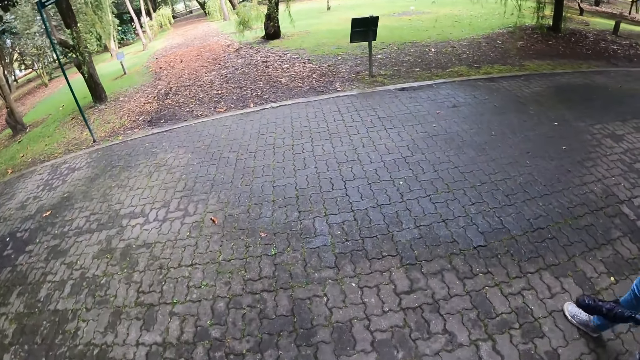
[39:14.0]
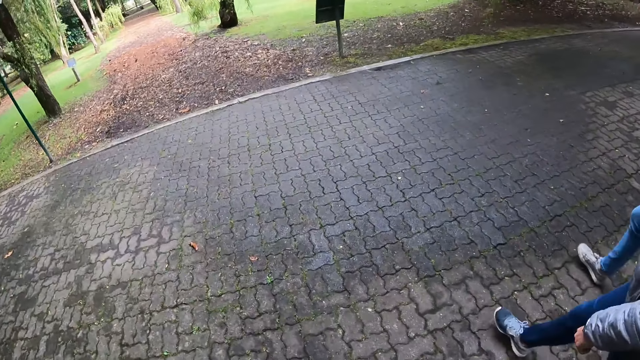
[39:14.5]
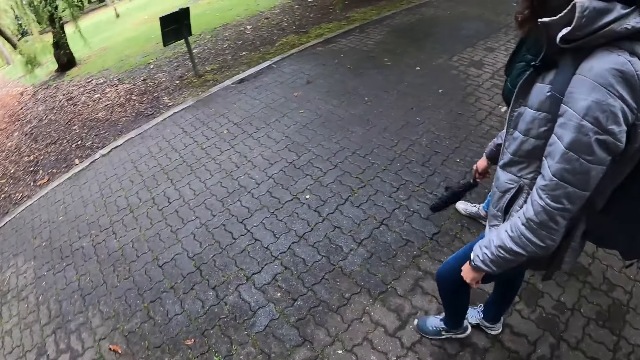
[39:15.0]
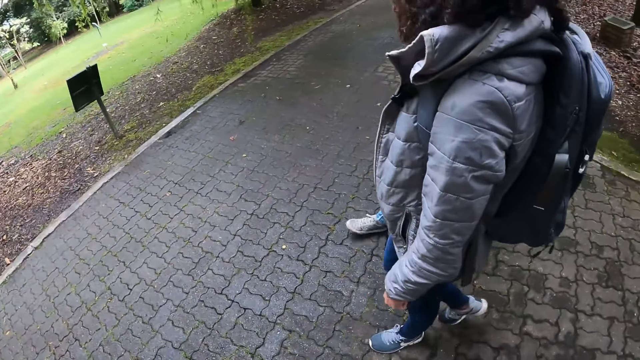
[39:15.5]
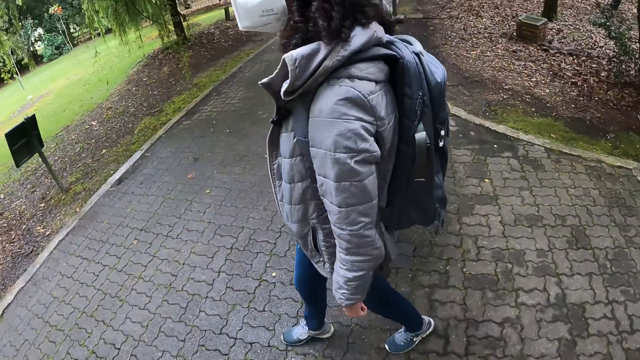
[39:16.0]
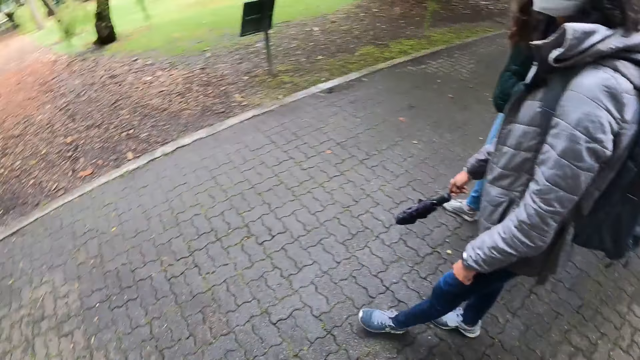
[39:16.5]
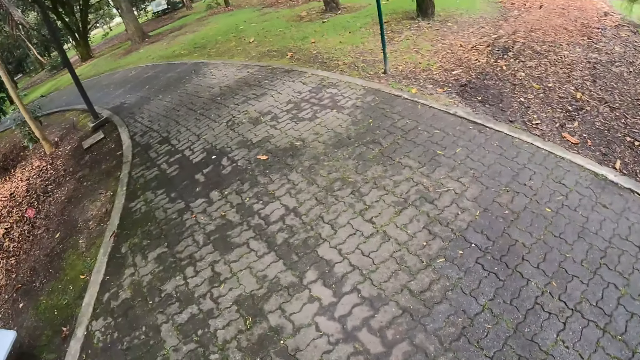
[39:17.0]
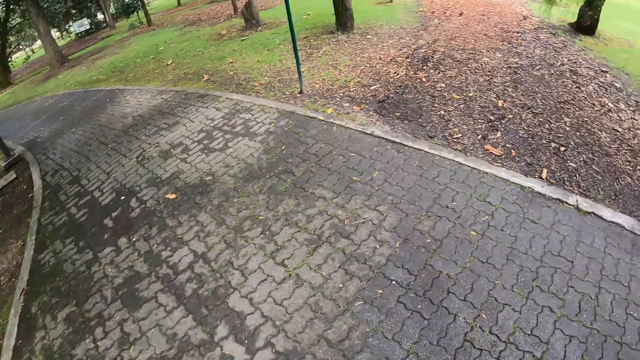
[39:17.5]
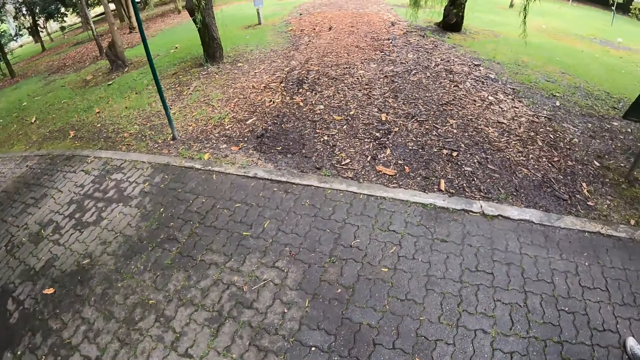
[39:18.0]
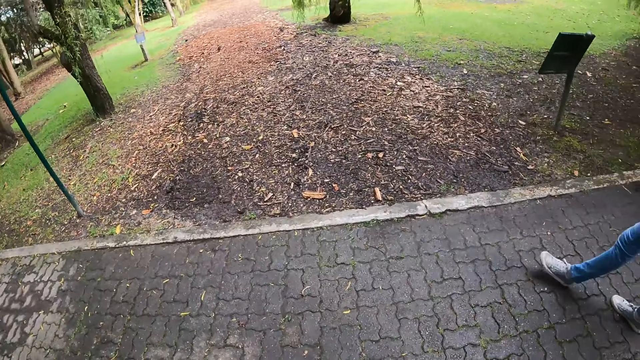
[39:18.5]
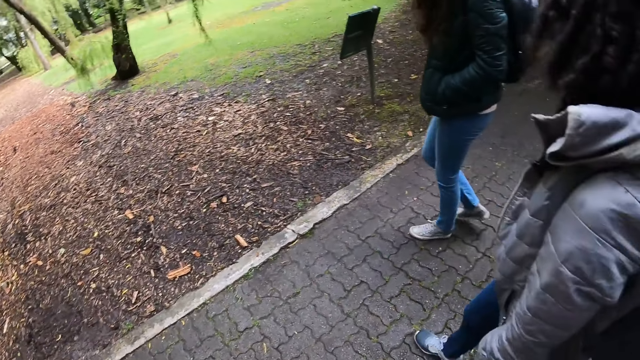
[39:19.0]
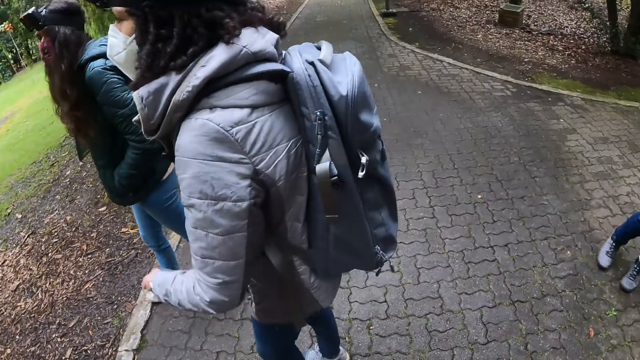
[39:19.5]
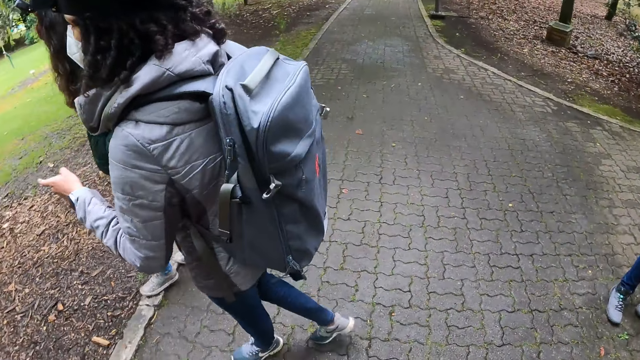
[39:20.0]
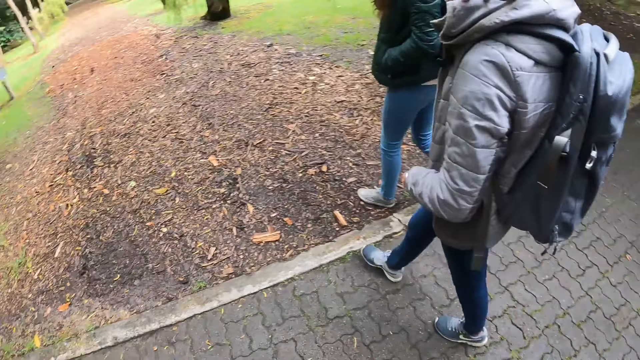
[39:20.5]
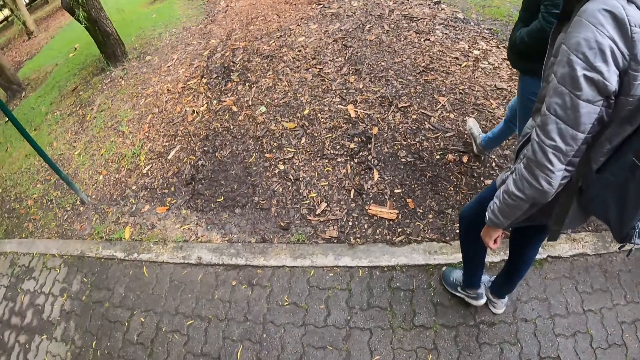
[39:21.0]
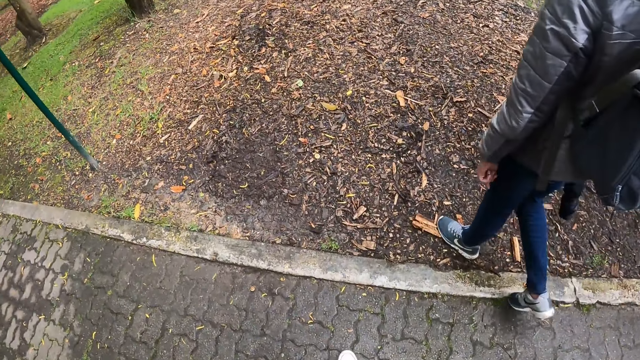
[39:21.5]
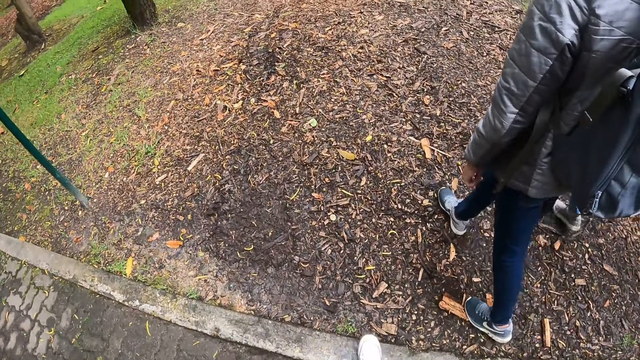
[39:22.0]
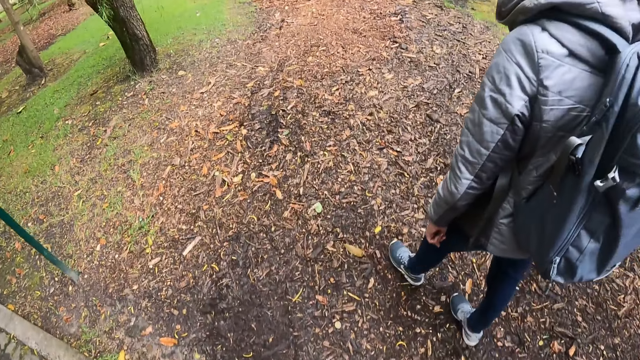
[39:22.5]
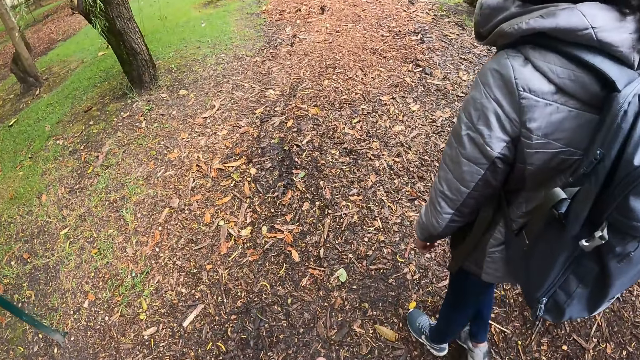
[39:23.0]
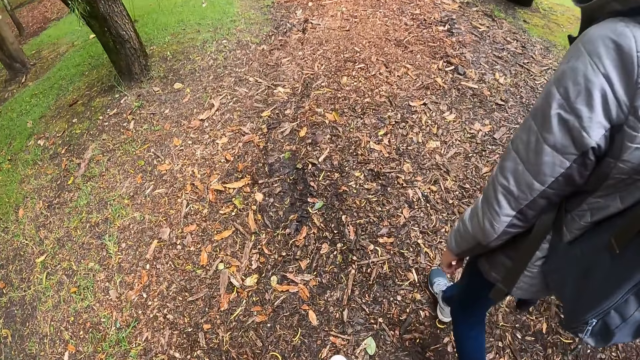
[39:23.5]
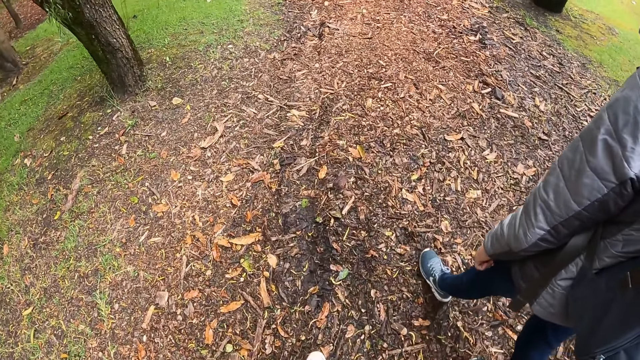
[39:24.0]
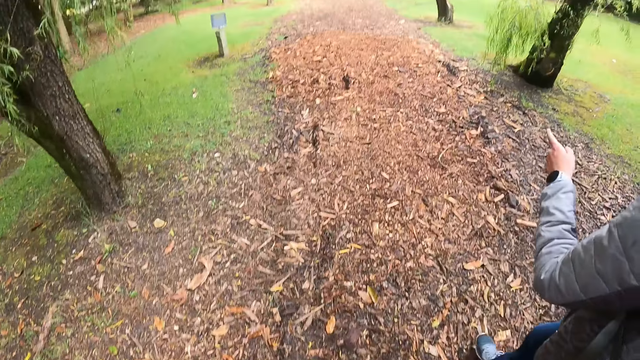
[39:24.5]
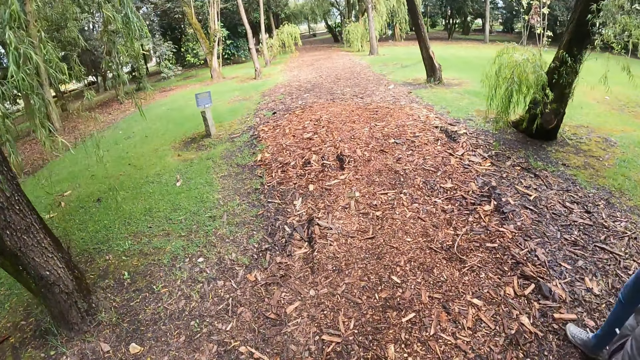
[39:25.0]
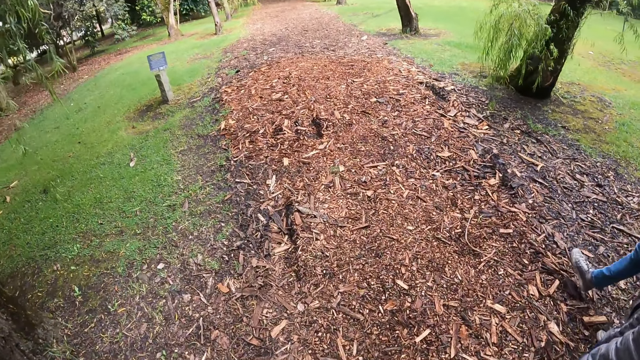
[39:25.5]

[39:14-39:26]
The camera wearer looks around. They walk in the park. A person points a finger. The camera wearer walks in the park.

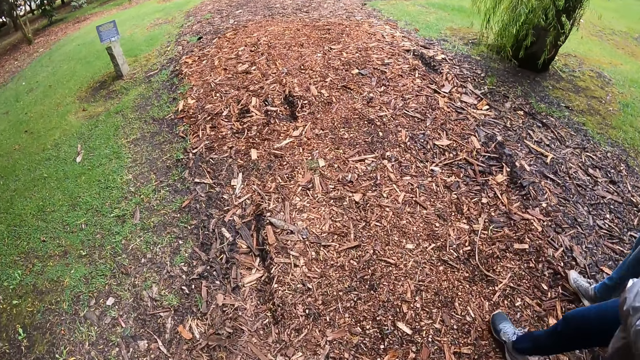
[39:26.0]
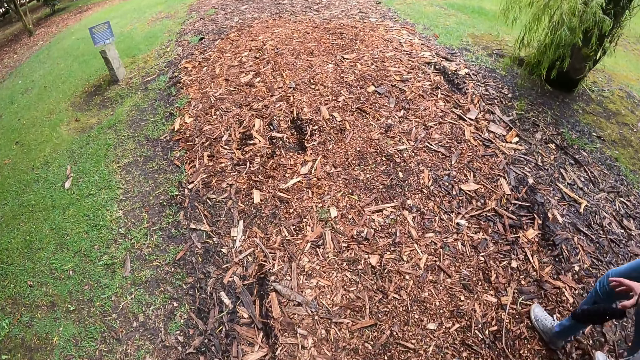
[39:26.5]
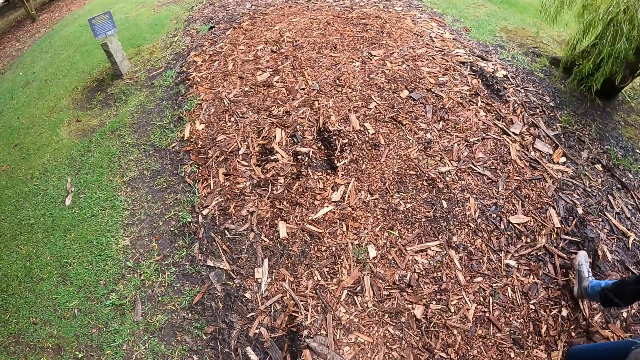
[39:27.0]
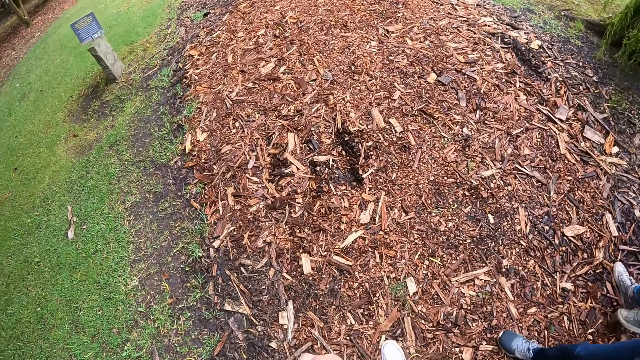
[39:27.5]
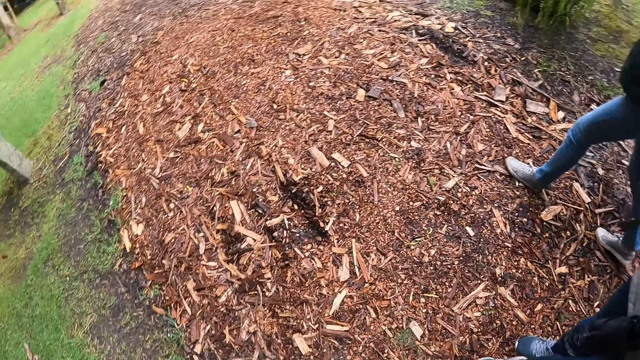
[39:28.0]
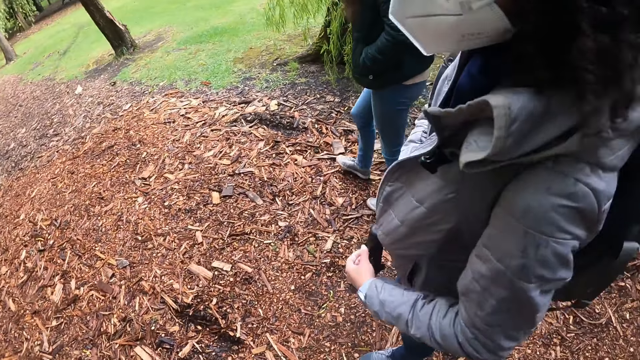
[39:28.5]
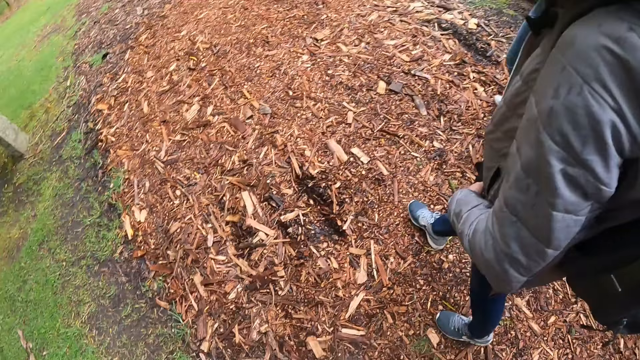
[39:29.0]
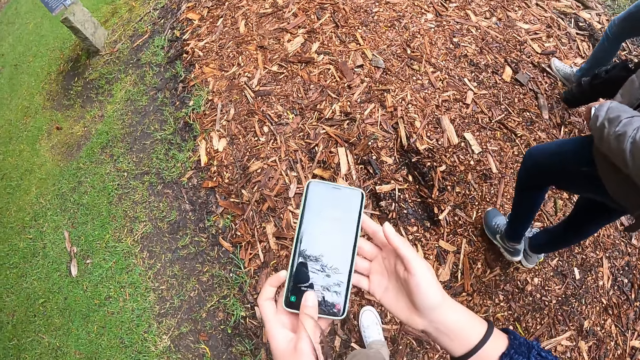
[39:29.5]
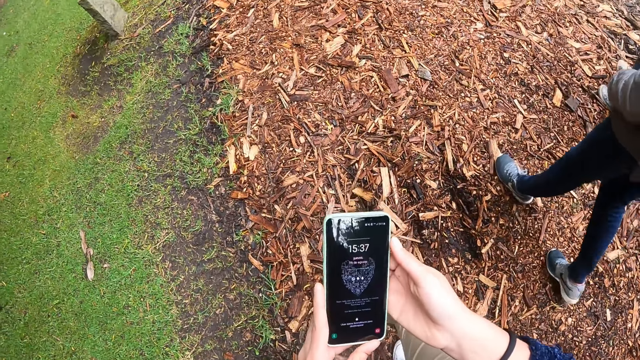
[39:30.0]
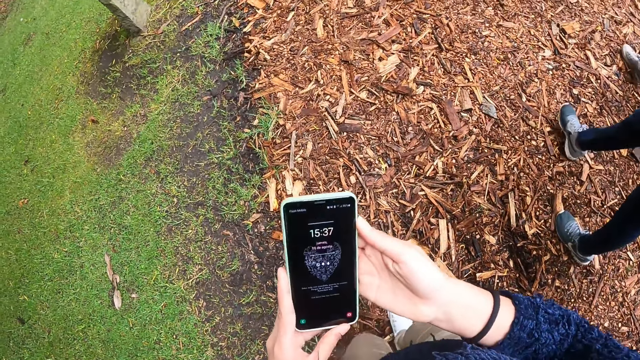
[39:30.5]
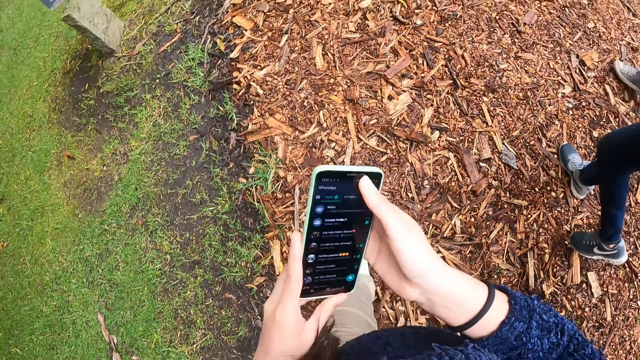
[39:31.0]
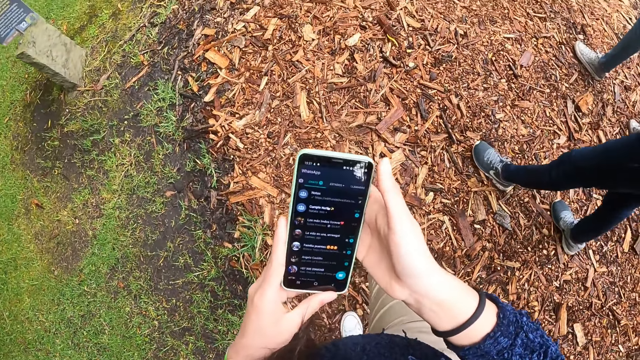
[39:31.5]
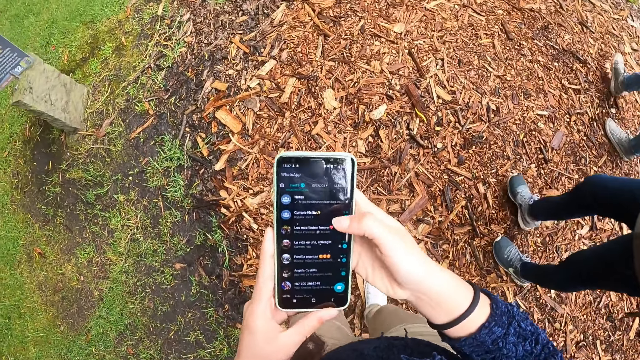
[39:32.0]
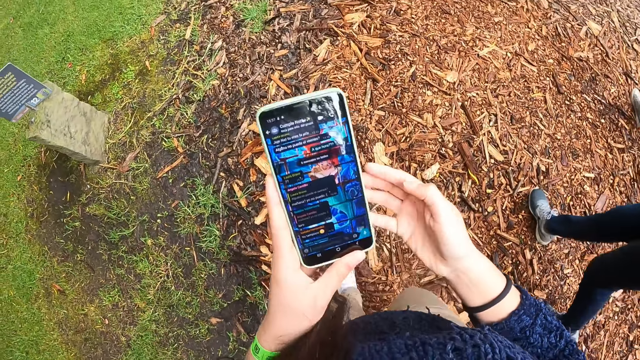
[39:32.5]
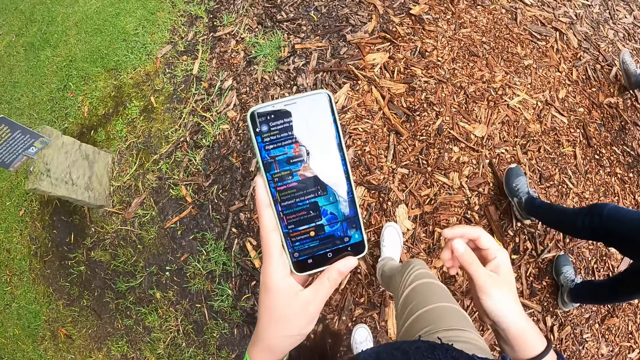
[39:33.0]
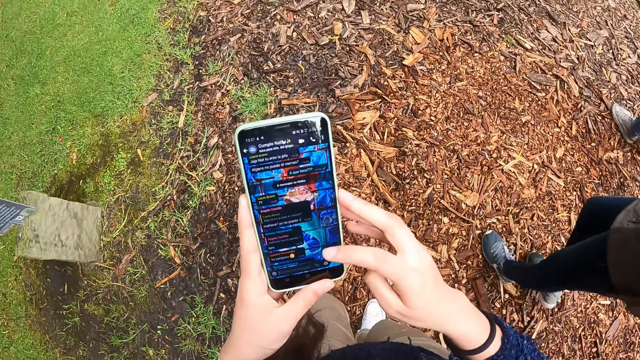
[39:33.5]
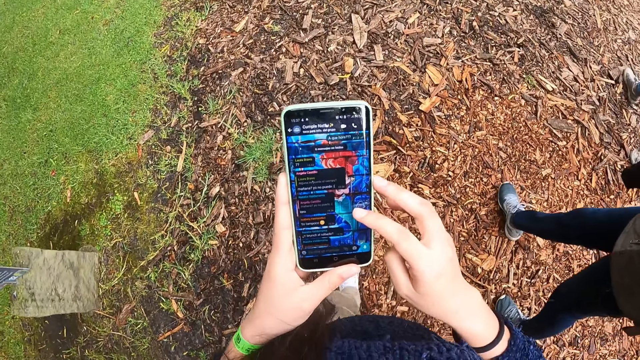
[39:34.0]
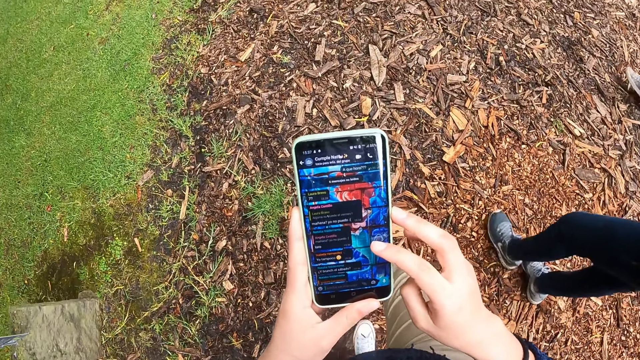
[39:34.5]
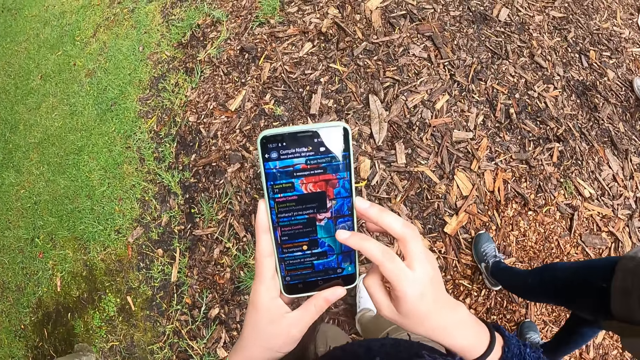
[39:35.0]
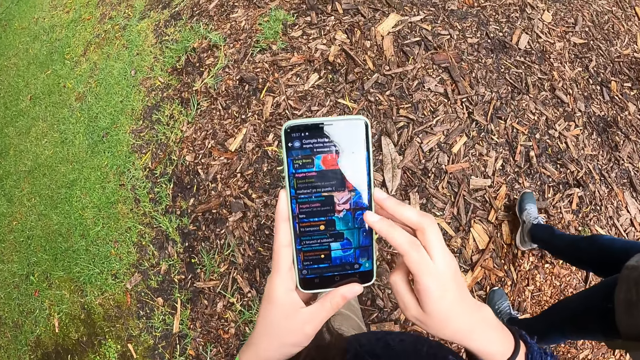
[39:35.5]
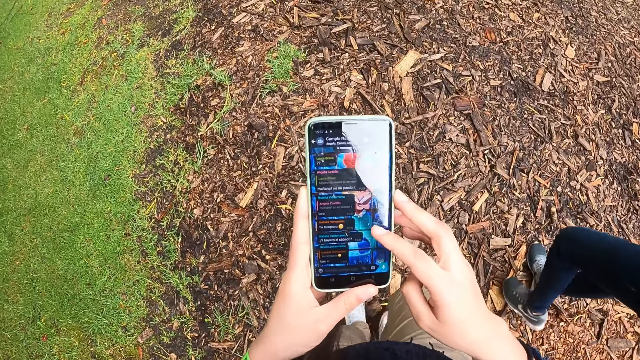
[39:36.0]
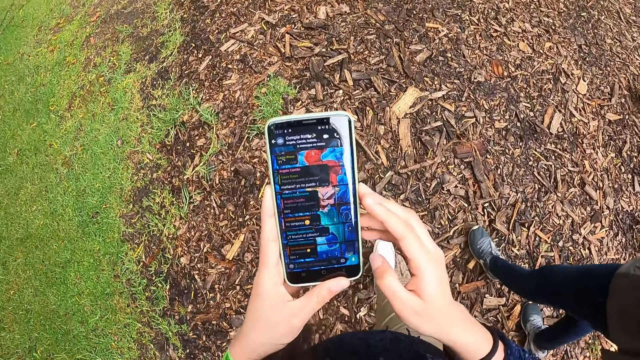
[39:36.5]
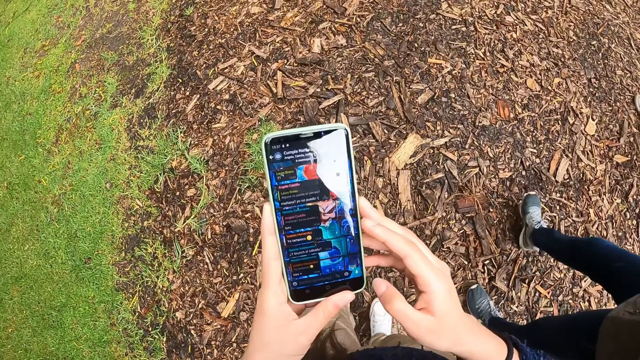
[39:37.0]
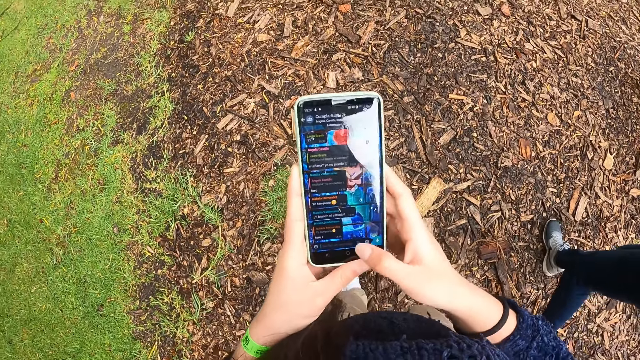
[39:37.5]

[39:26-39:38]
A person aligns a jacket. The camera wearer brings out a phone from her pocket with her hands. She scrolls on the phone. She presses the phone with her right hand.
